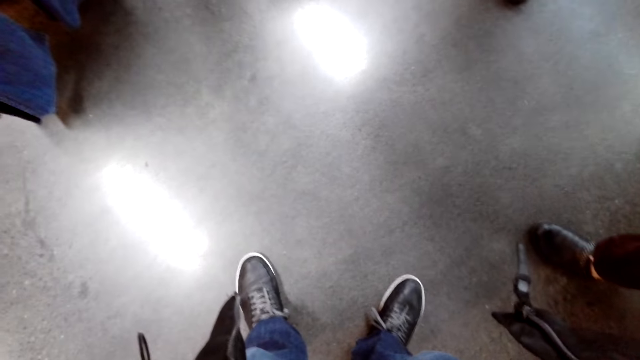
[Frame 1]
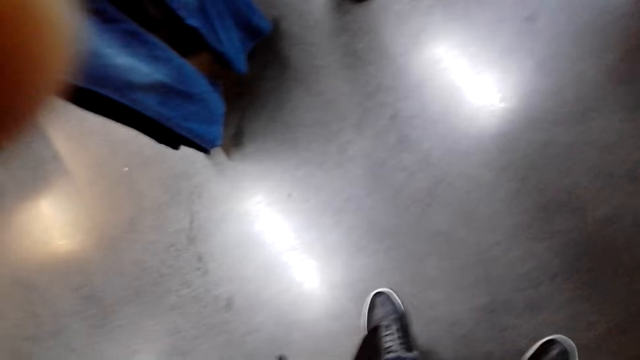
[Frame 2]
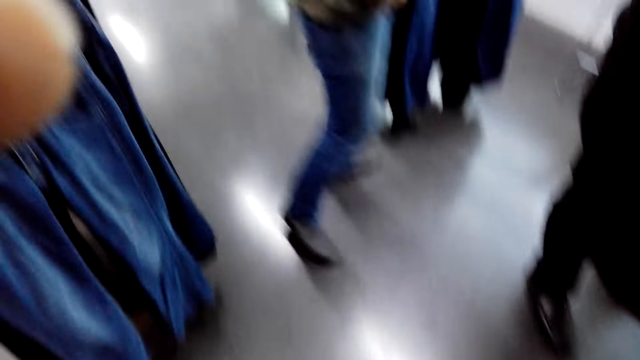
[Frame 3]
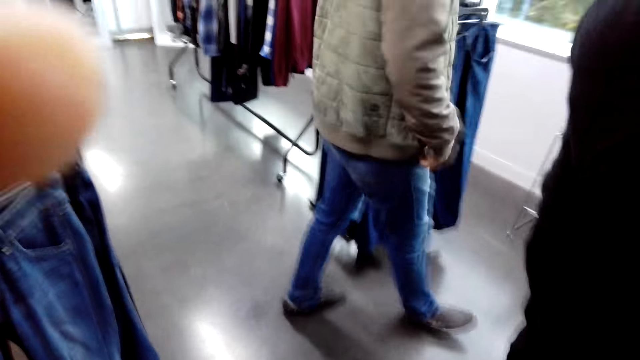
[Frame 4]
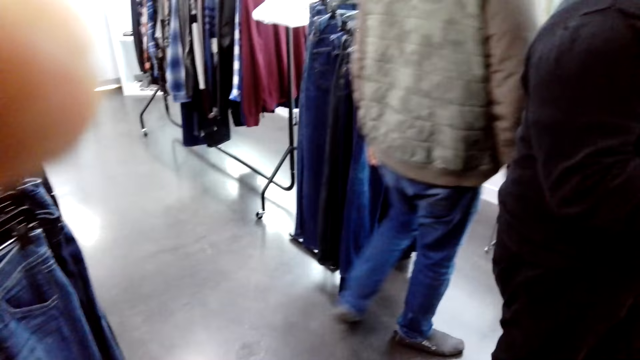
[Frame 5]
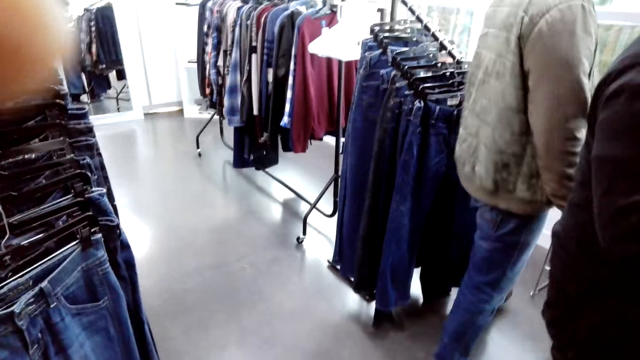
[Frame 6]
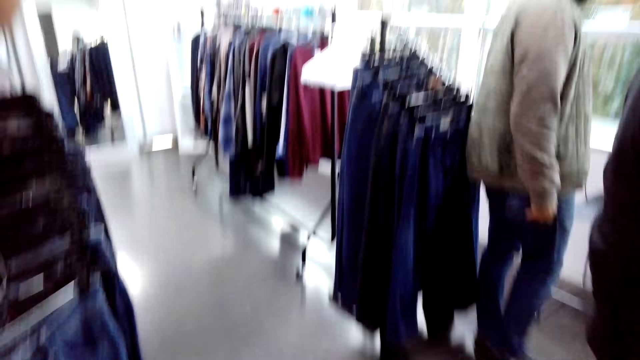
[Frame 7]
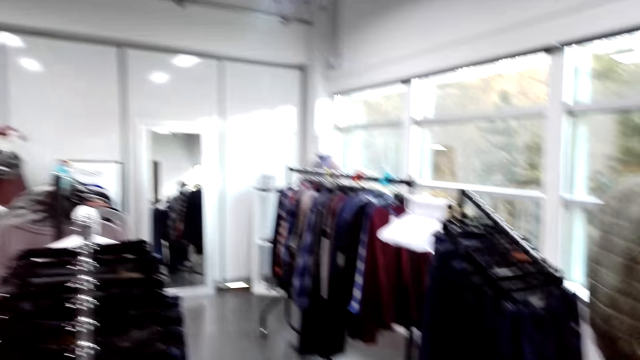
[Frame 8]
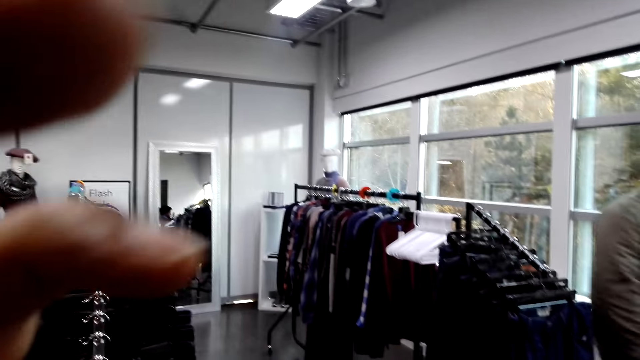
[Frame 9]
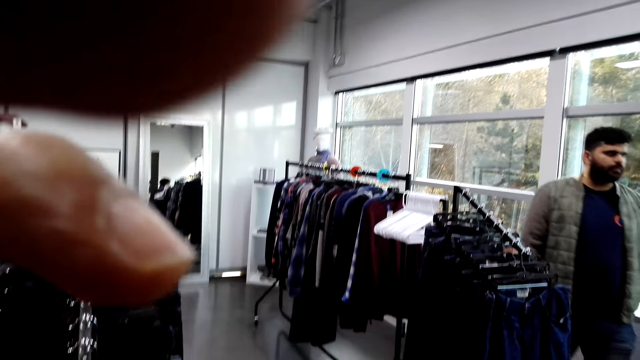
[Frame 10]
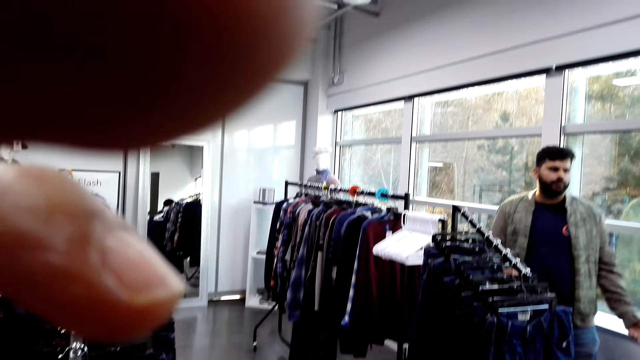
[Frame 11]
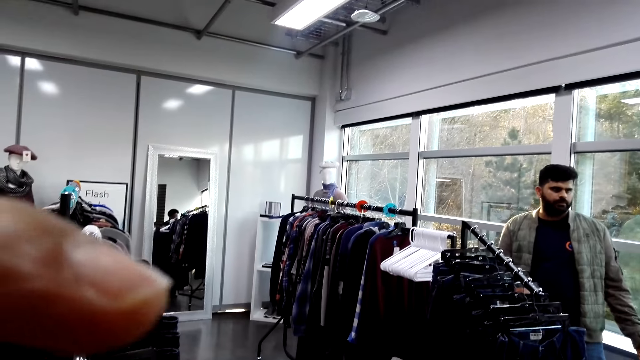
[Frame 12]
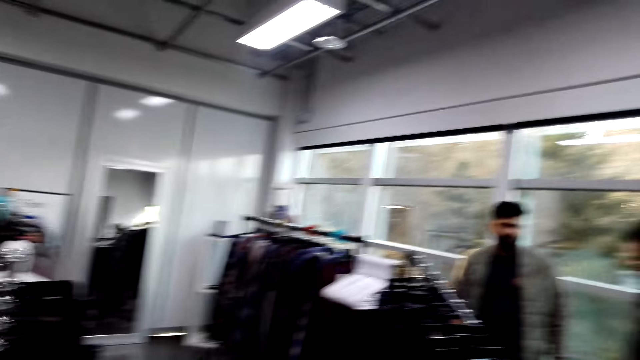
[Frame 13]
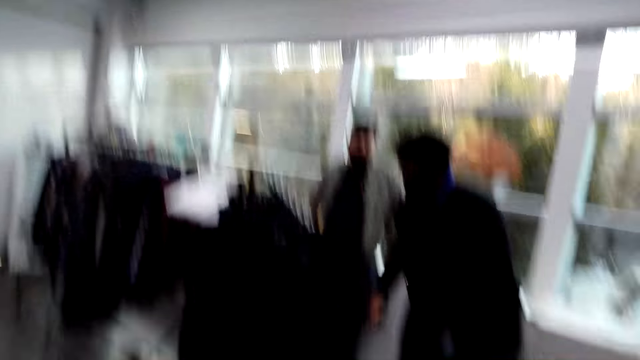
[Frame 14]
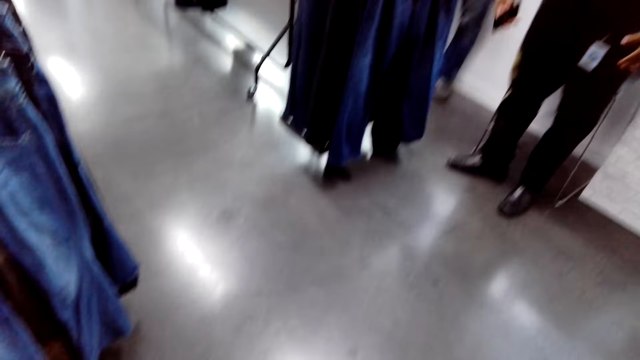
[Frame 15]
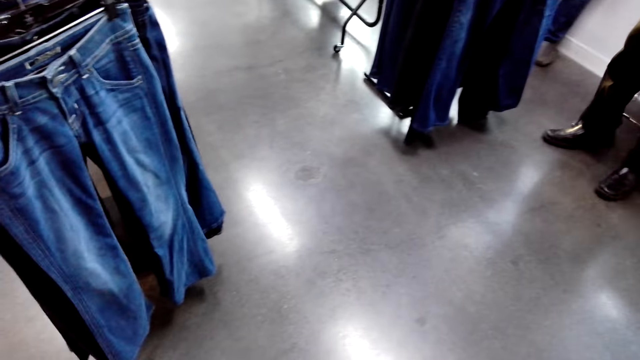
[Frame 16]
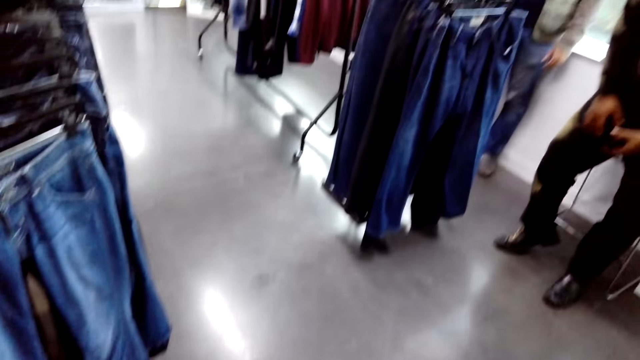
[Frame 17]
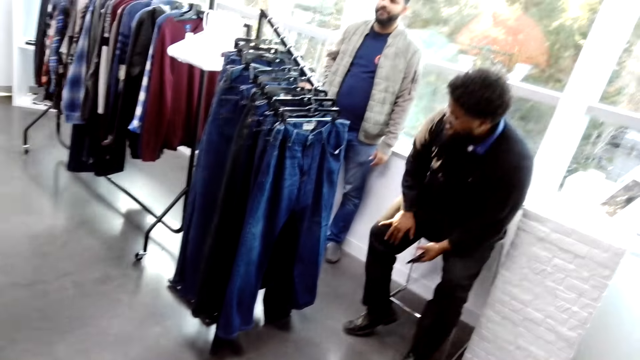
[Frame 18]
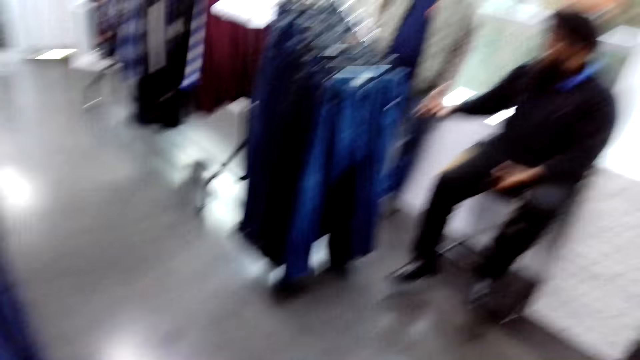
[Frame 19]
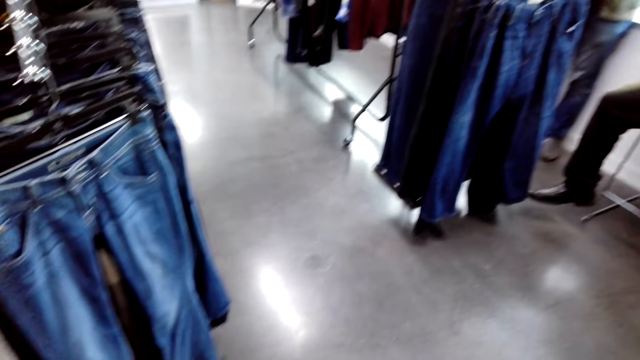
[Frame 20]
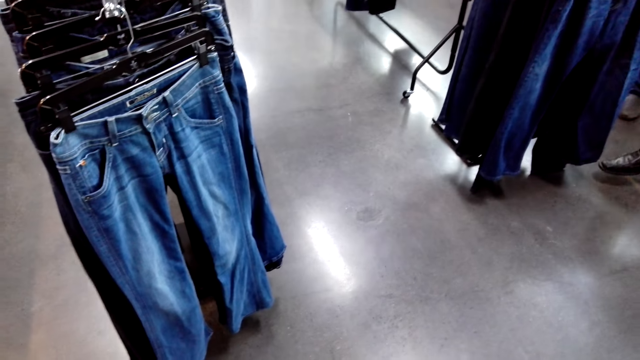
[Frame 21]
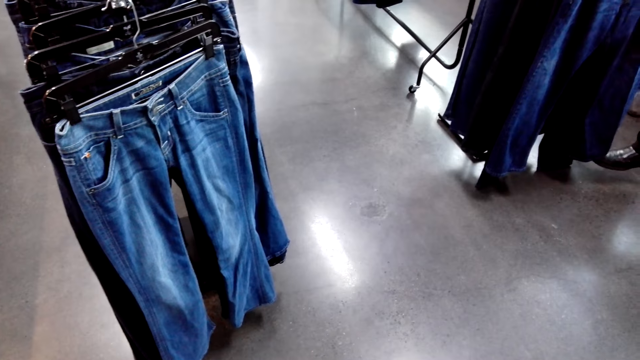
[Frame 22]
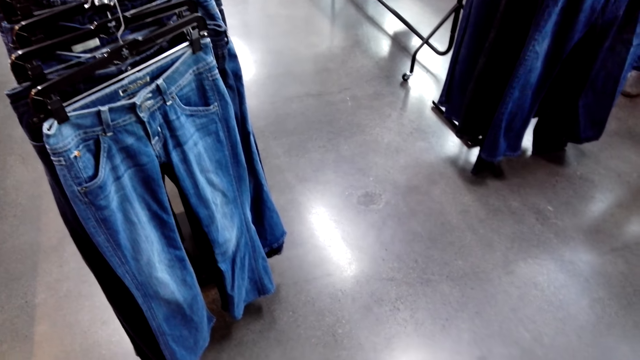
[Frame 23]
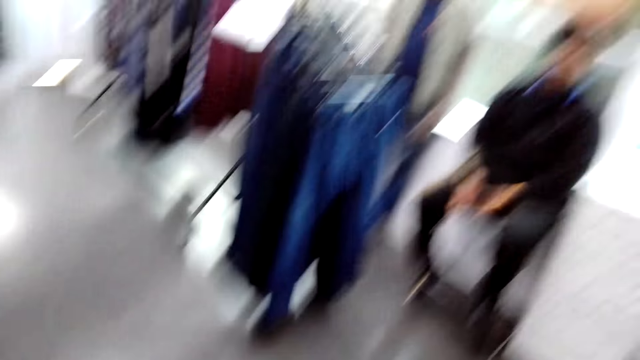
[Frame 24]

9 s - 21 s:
The camera wearer adjusts the camera. A man walks on the floor. The camera wearer adjusts the camera. The man talks to another man. The other man sits on the chair.

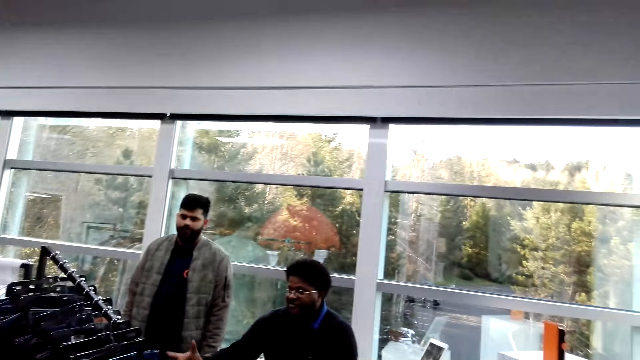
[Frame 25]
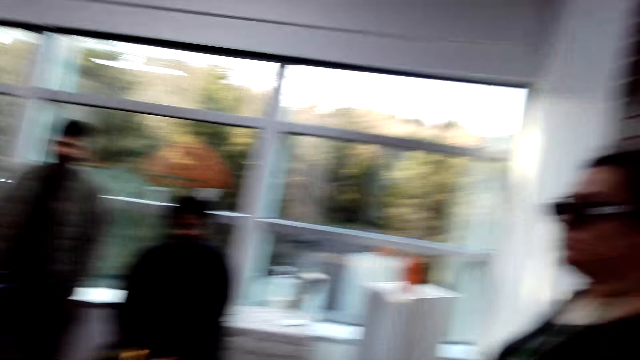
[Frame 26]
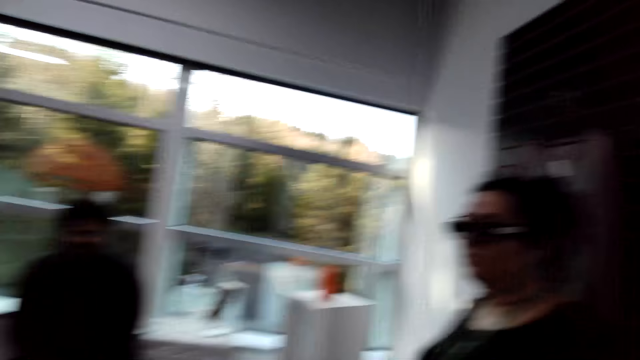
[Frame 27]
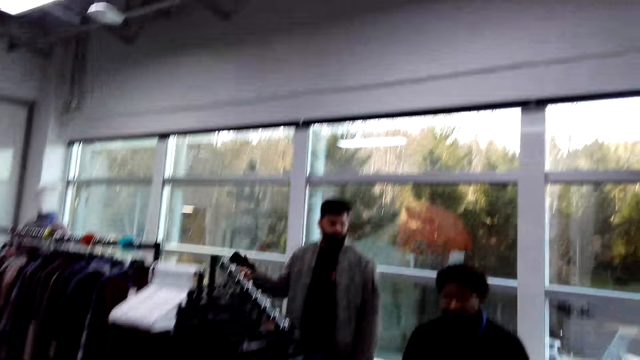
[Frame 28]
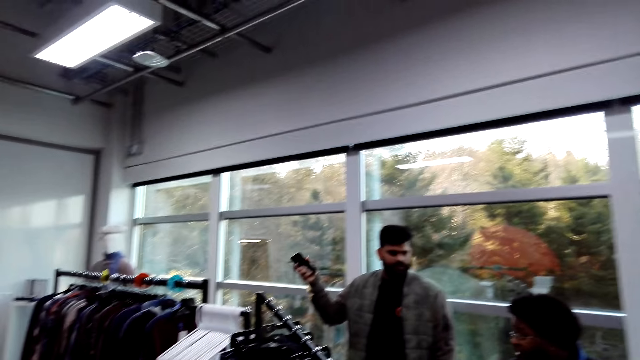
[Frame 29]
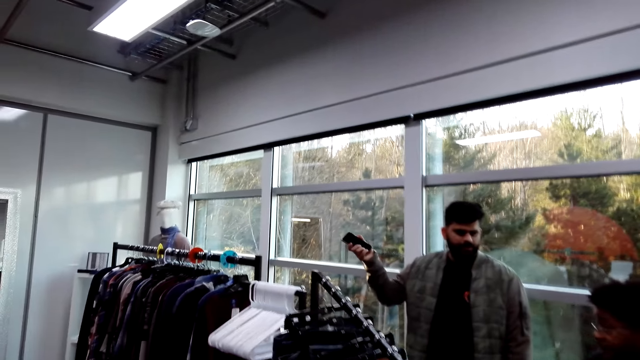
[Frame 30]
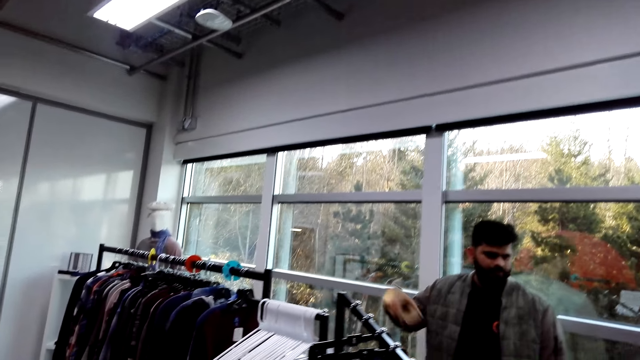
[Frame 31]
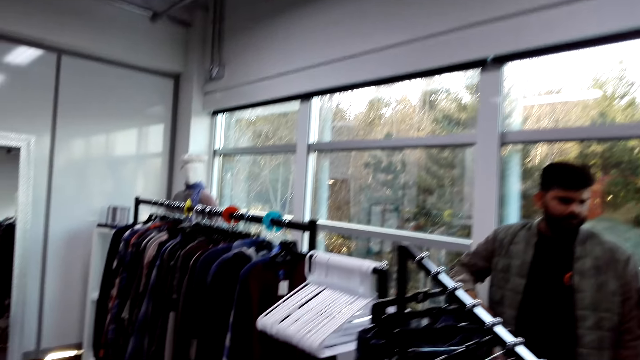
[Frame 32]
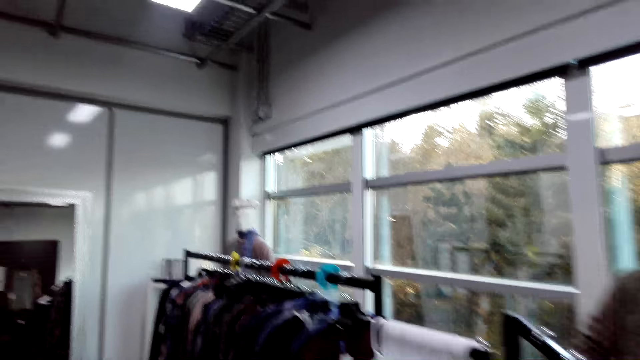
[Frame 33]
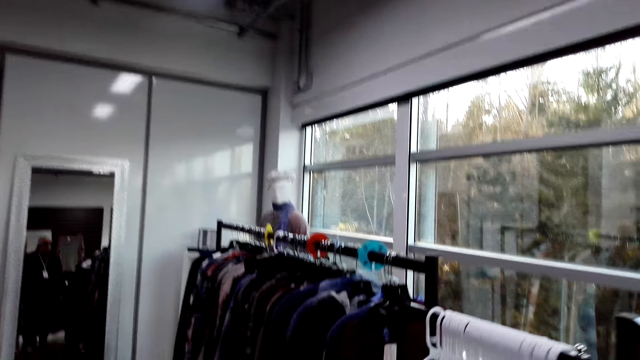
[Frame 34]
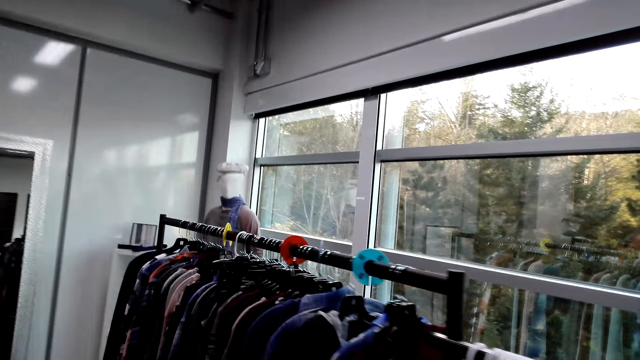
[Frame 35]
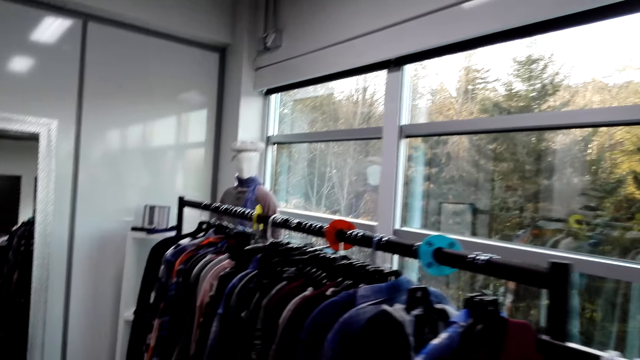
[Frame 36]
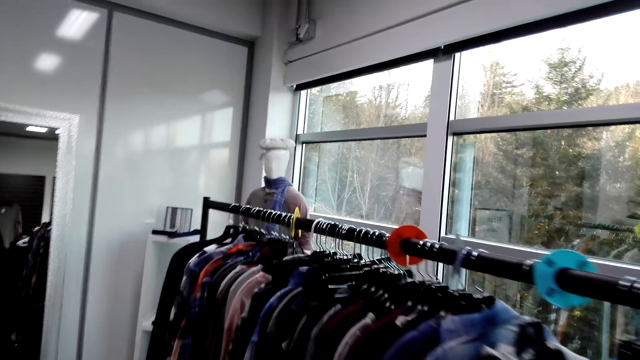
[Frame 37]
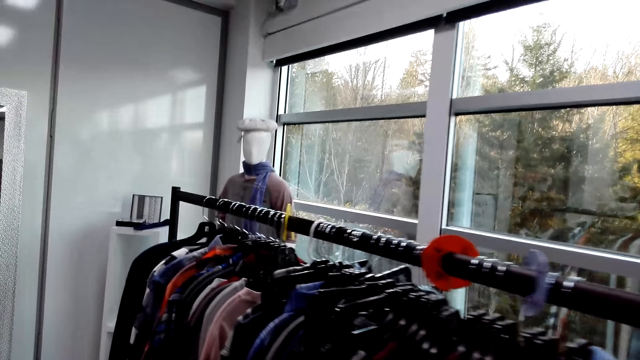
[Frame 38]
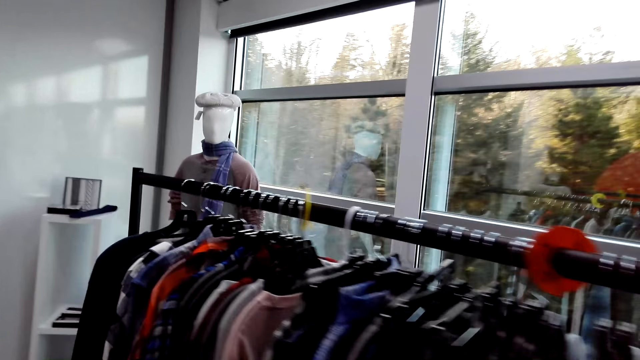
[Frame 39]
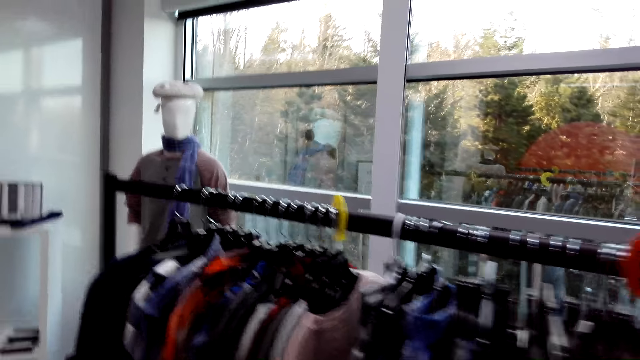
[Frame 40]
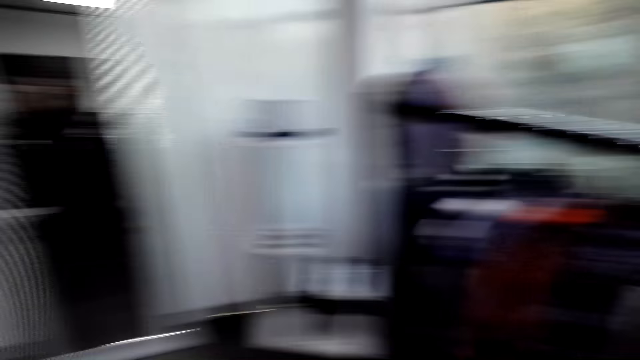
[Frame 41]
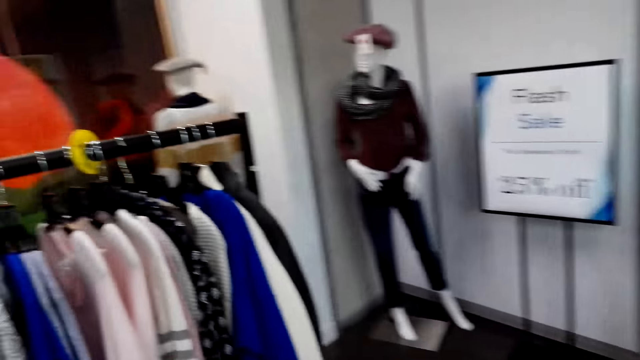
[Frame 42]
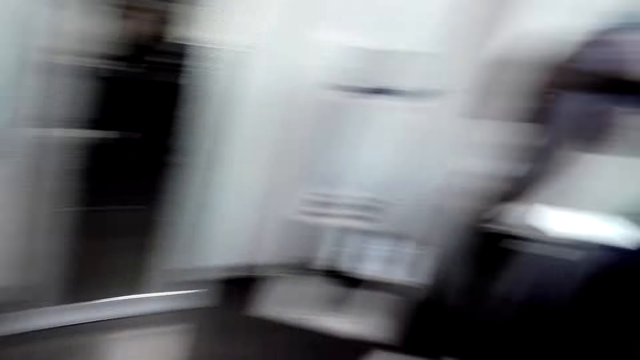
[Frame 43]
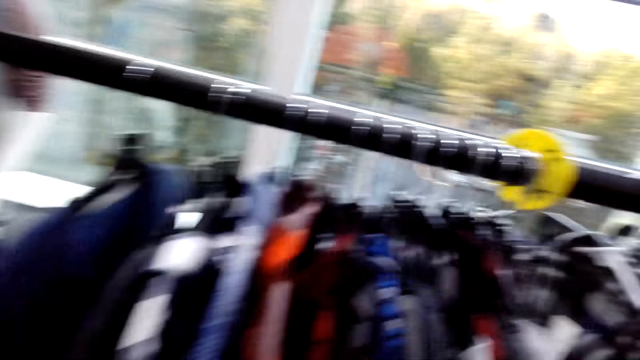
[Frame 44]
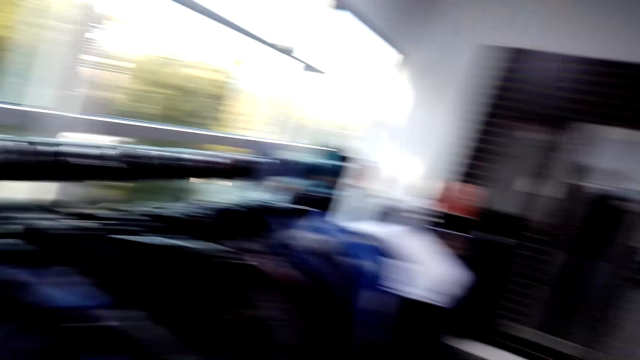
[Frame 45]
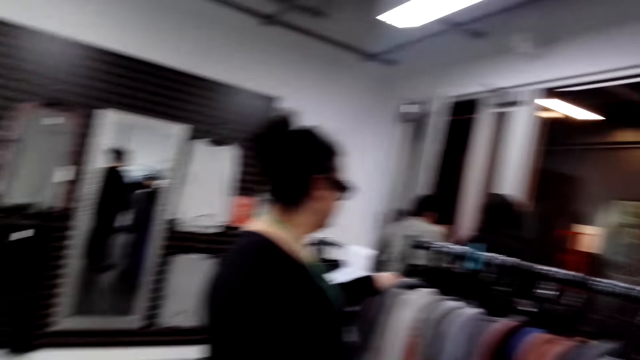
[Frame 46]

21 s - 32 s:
The camera wearer looks at a lady. A man moves his hand. The man speaks with gestures. The camera wearer walks on the floor. They look around.
